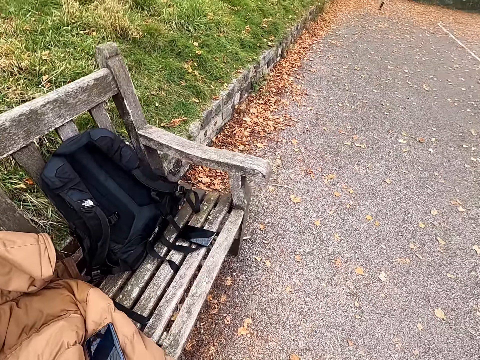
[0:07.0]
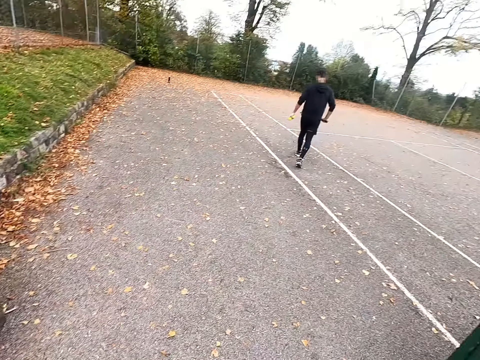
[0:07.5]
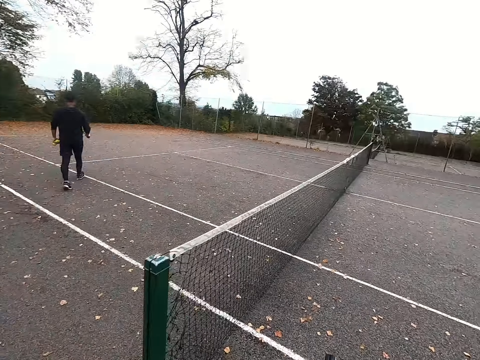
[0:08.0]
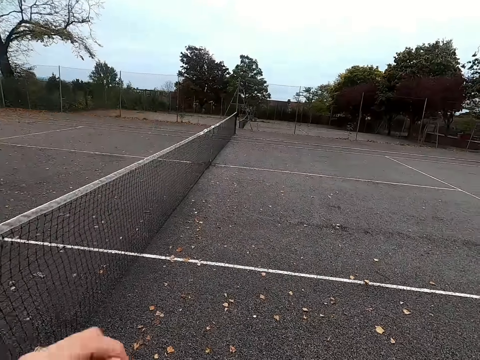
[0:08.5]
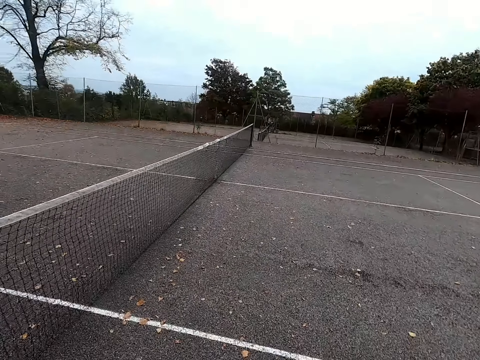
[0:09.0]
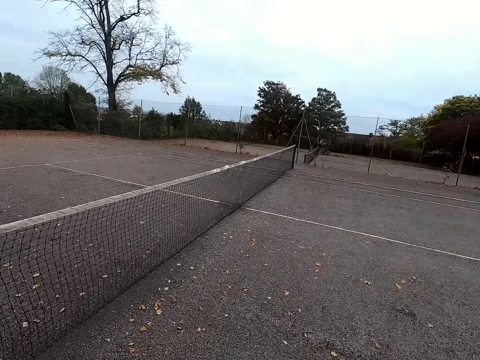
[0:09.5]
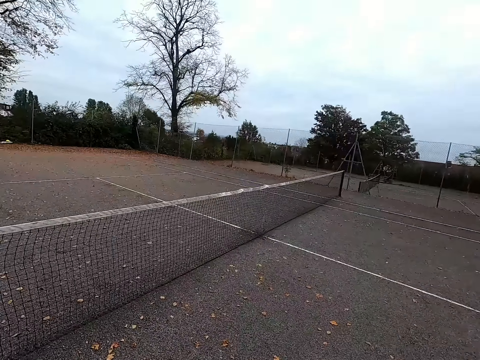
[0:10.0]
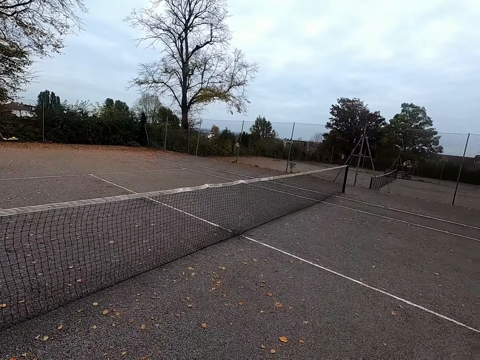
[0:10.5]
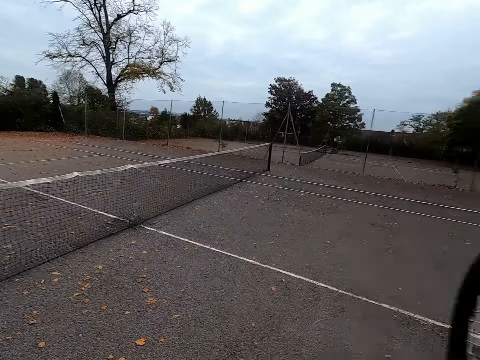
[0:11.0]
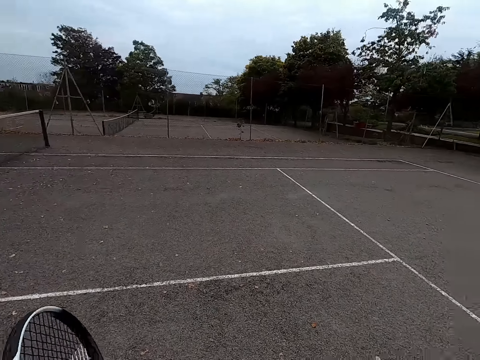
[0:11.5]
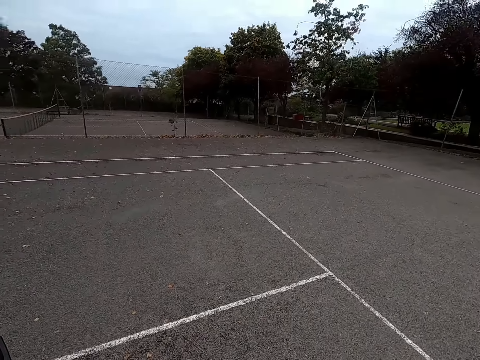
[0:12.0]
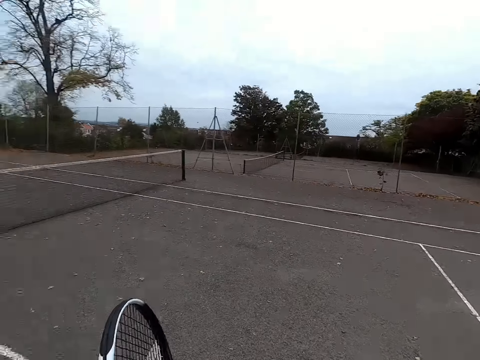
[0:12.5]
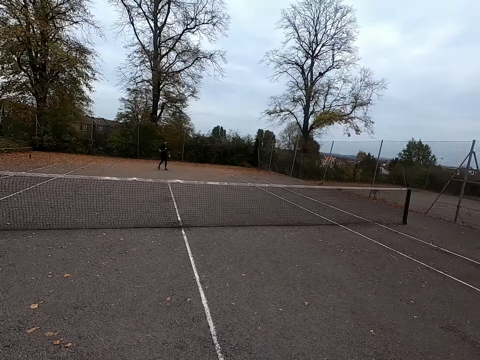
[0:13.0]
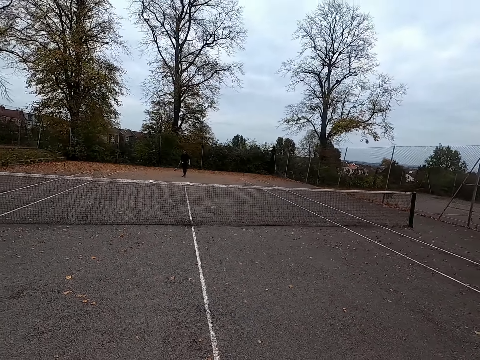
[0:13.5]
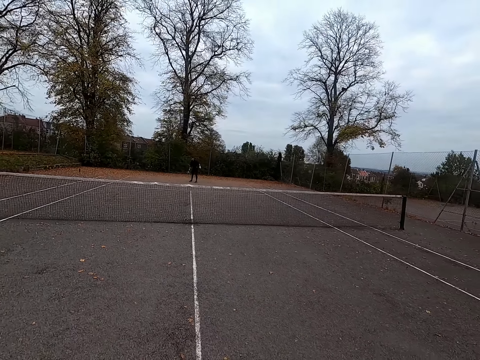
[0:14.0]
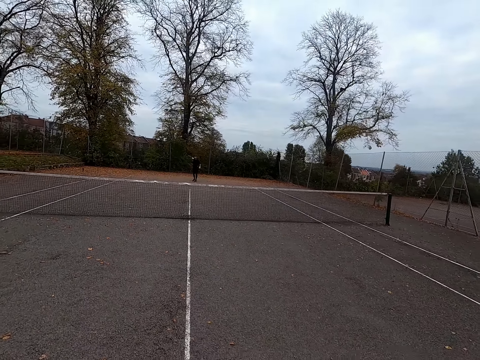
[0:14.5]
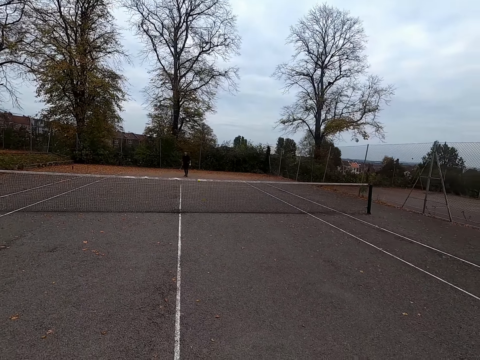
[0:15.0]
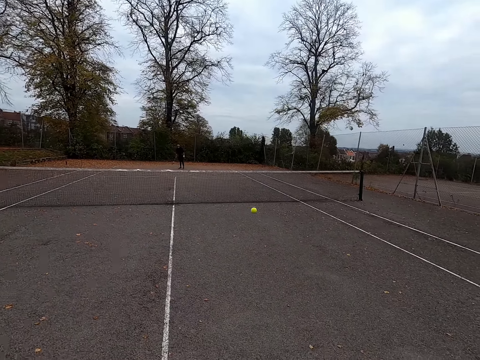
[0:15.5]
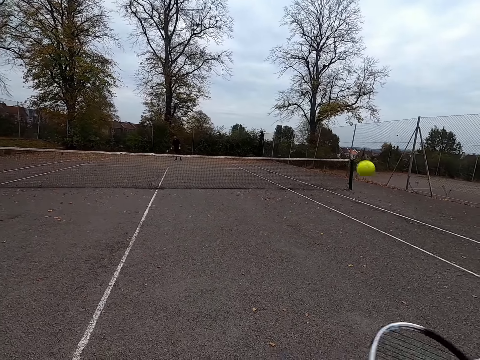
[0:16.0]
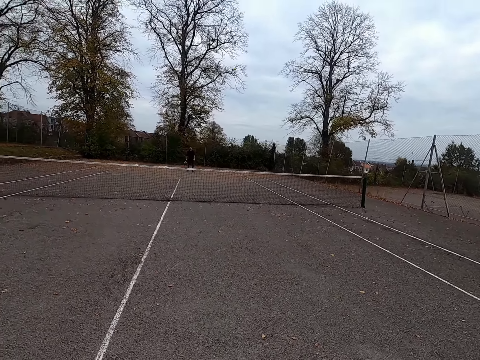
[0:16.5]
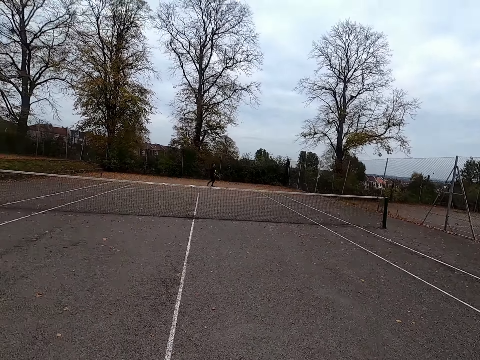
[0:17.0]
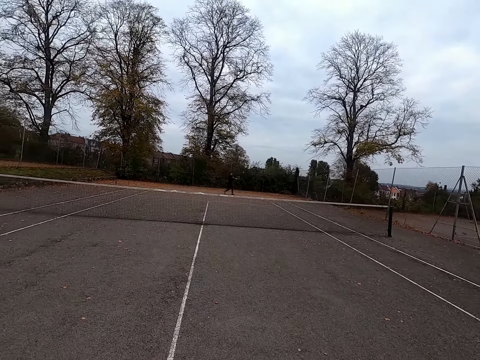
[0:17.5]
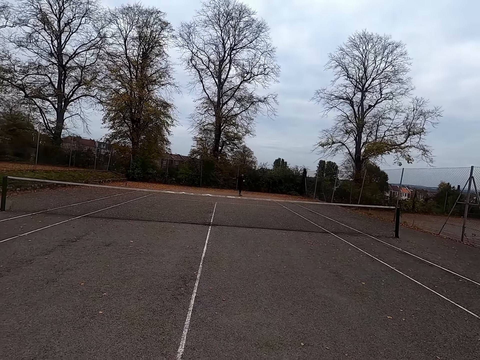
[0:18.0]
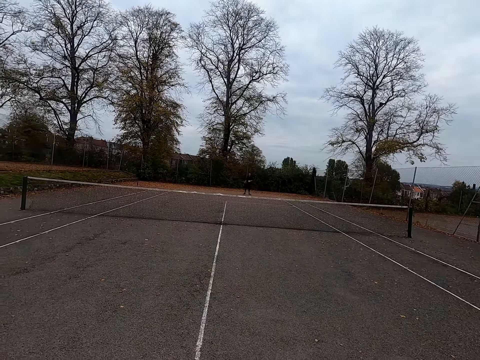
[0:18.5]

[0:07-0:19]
The camera wearer walks around. They pick up a phone. They hold a long tennis racket. A man throws the ball with a tennis bat towards the camera wearer. The camera wearer throws the ball with the tennis bat.

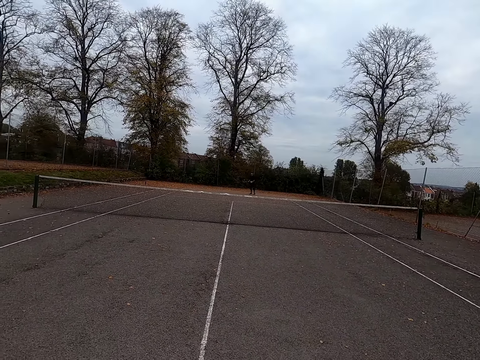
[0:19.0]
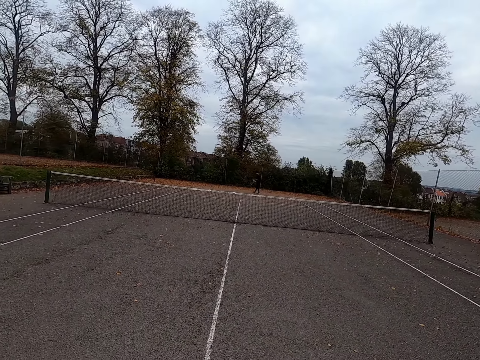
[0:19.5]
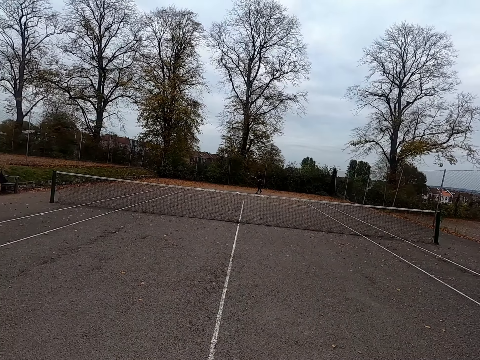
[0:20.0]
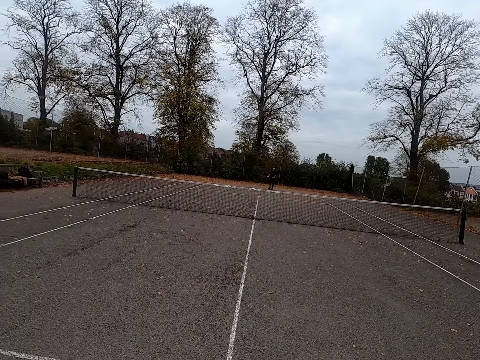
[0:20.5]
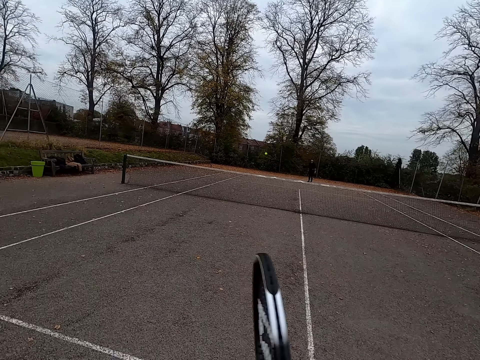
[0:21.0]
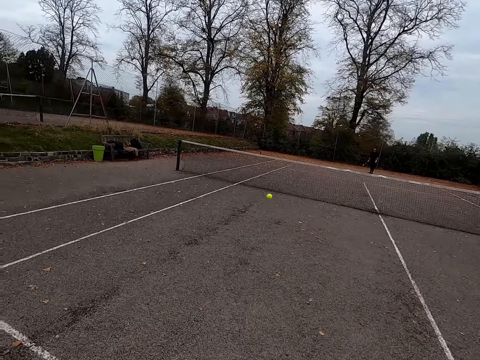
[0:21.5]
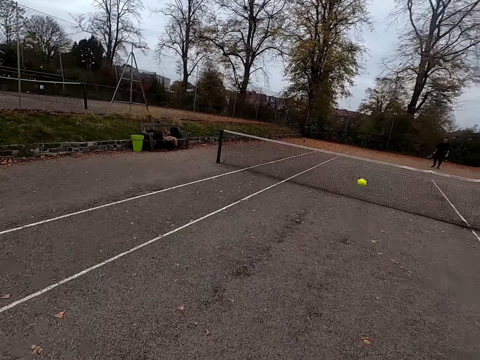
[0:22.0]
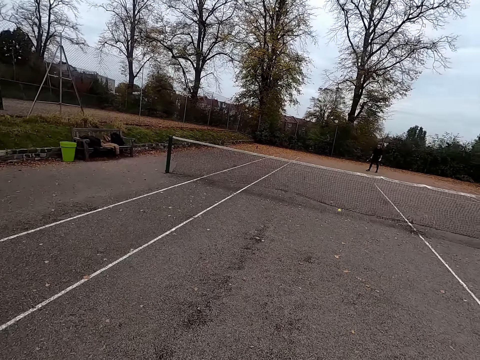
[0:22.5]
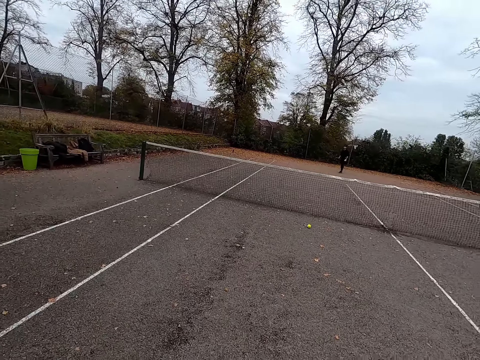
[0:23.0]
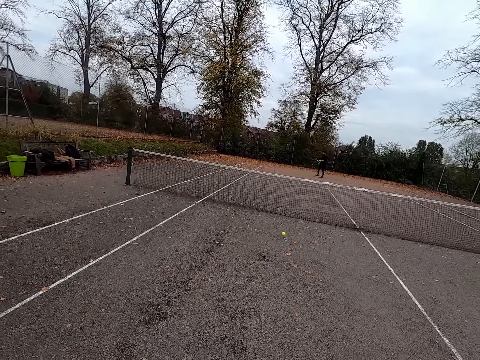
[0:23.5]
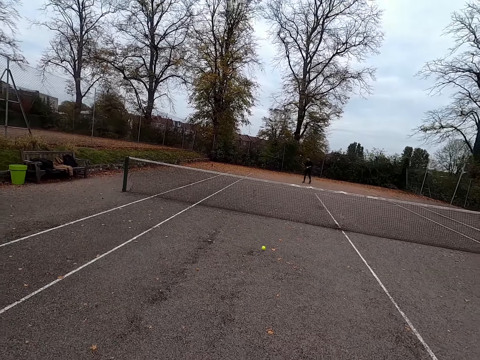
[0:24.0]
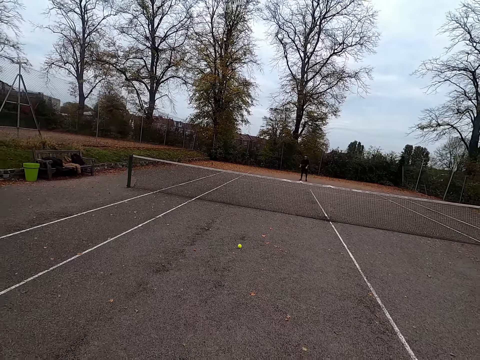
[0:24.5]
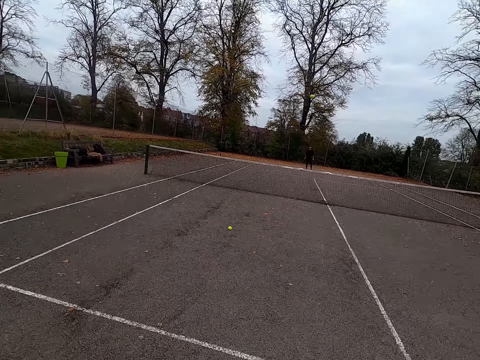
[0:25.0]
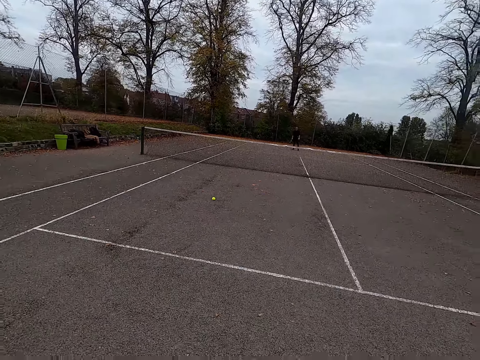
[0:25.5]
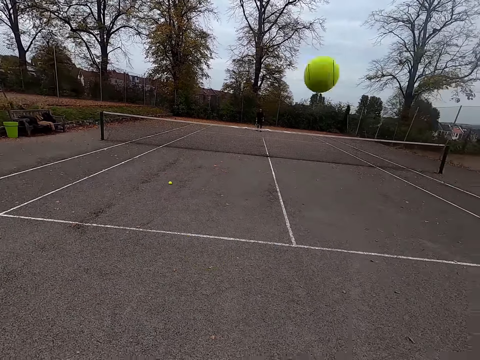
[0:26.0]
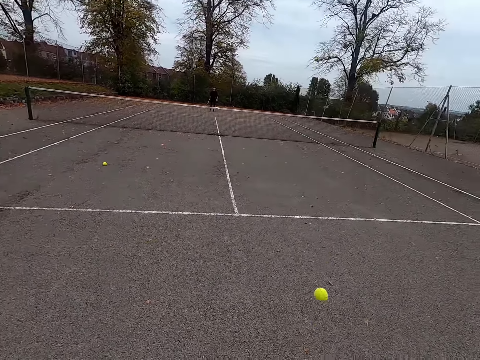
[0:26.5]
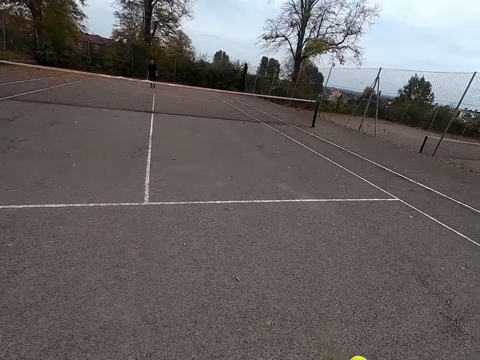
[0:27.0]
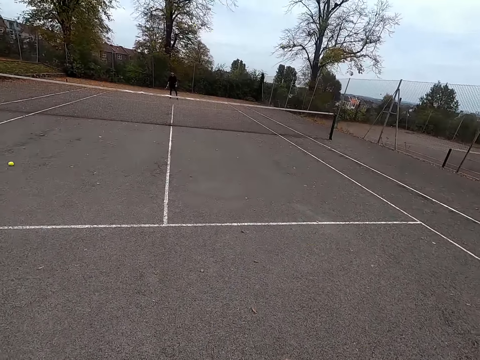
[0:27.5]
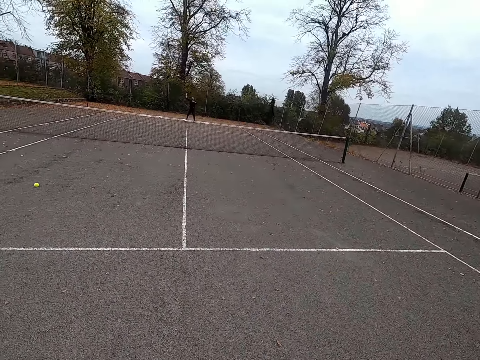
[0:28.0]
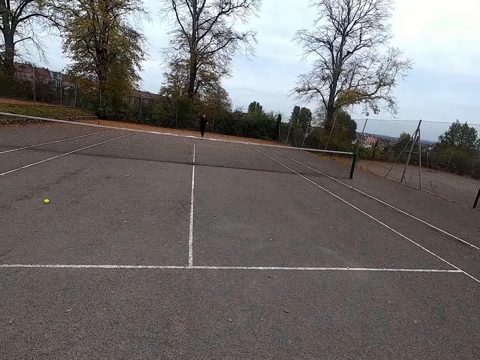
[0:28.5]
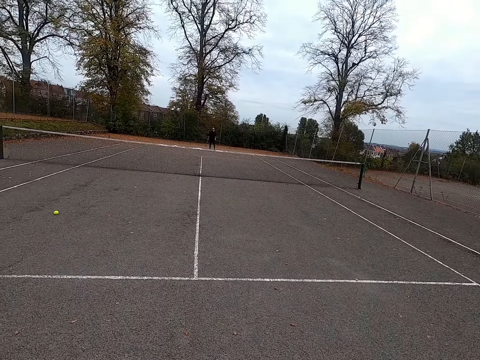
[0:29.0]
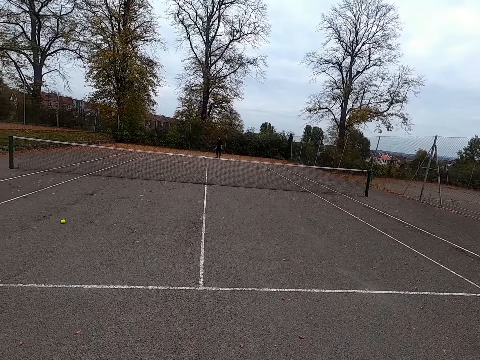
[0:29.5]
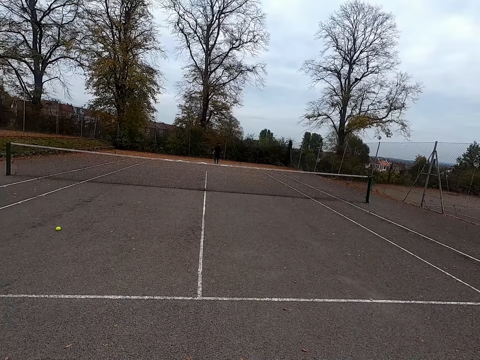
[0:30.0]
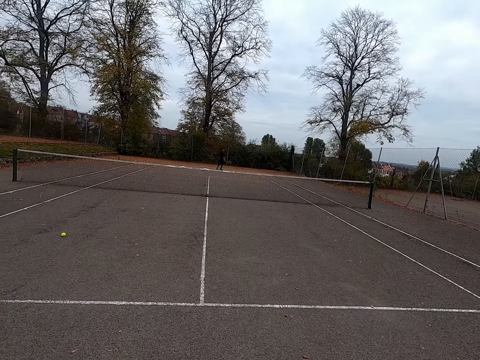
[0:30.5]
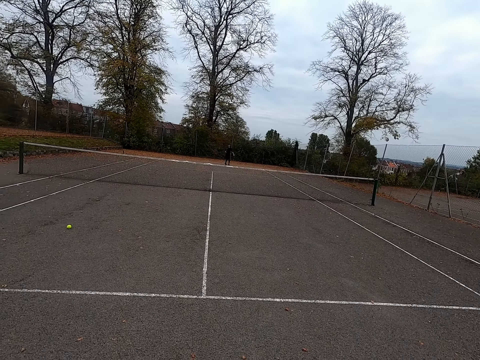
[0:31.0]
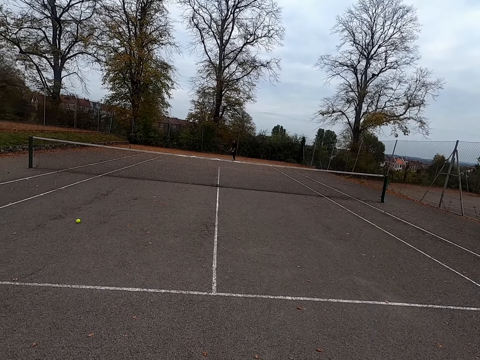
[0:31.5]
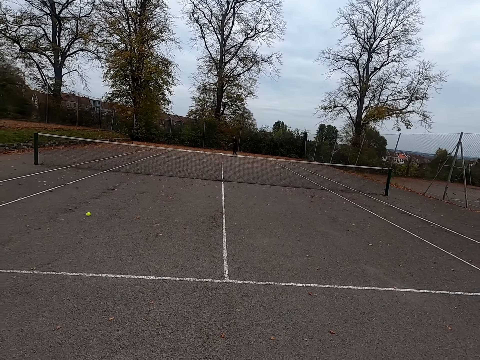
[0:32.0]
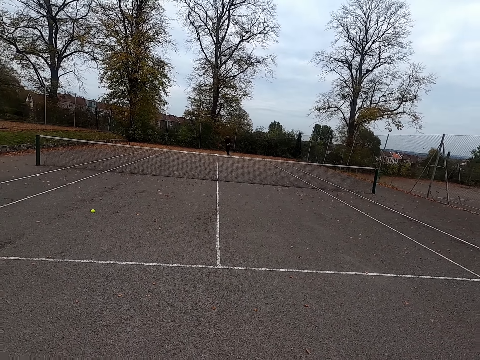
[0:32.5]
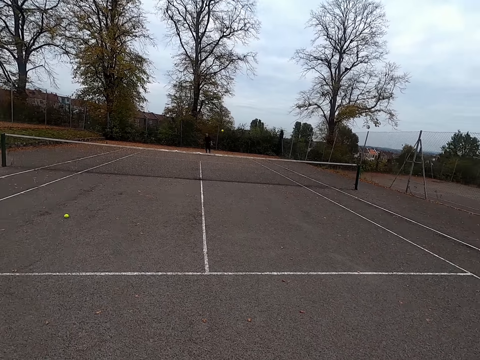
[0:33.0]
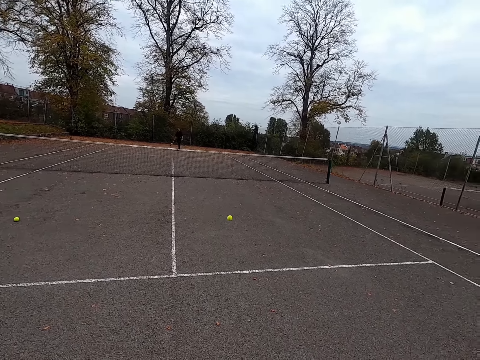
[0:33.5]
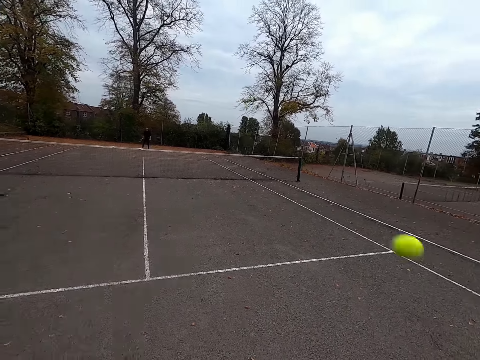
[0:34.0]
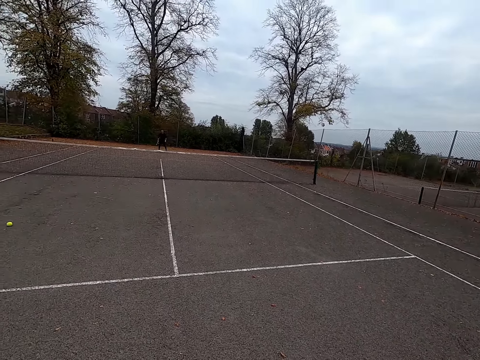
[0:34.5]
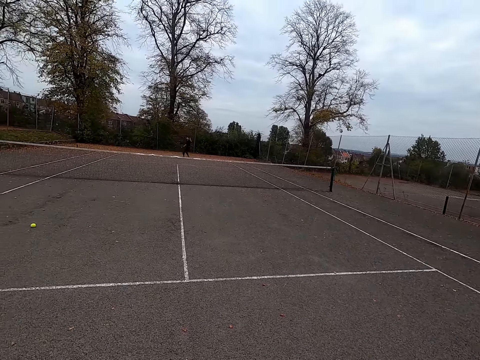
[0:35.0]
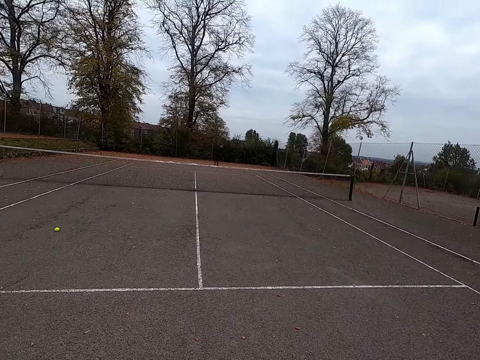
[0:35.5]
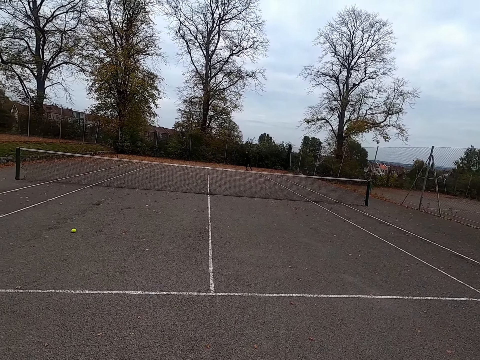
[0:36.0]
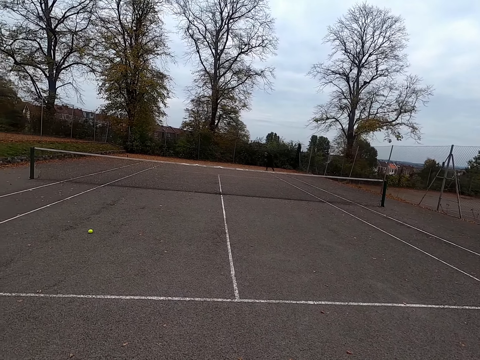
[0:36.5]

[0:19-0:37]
The man throws the ball with the tennis bat. The camera wearer throws the ball with the tennis bat. The man throws the ball with the tennis bat. The camera wearer throws the ball with the tennis bat. The man throws the ball with the tennis bat. The camera wearer throws the ball with the tennis bat.
